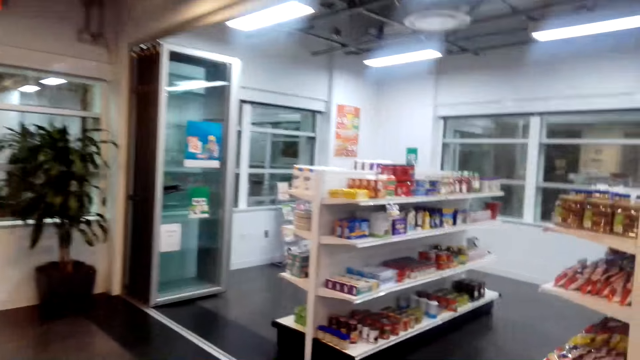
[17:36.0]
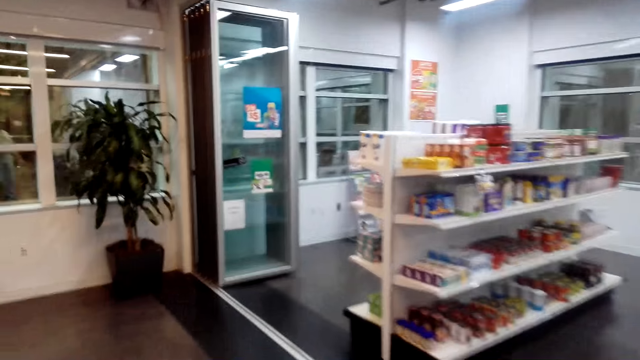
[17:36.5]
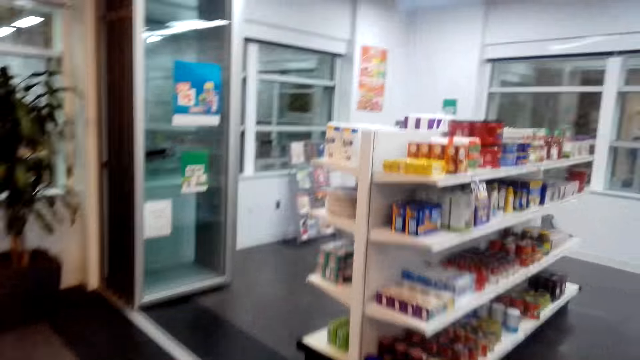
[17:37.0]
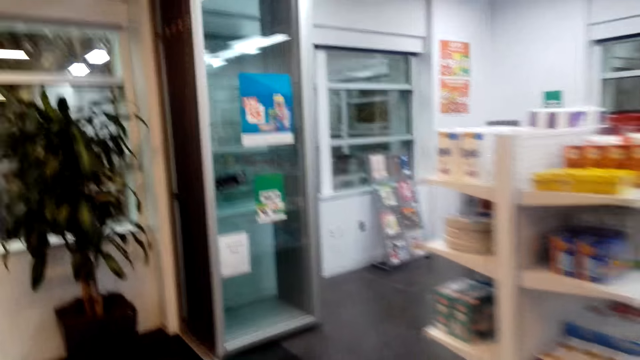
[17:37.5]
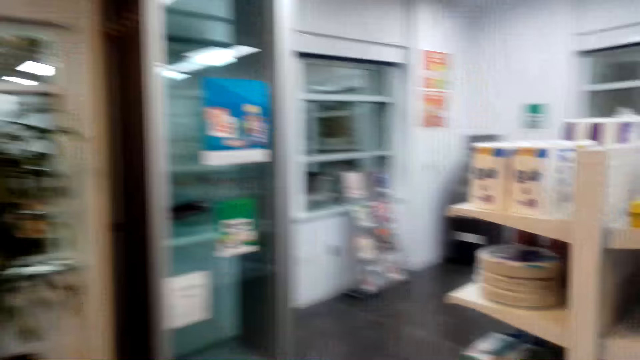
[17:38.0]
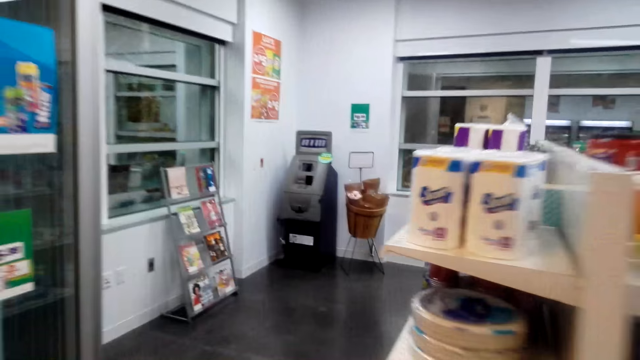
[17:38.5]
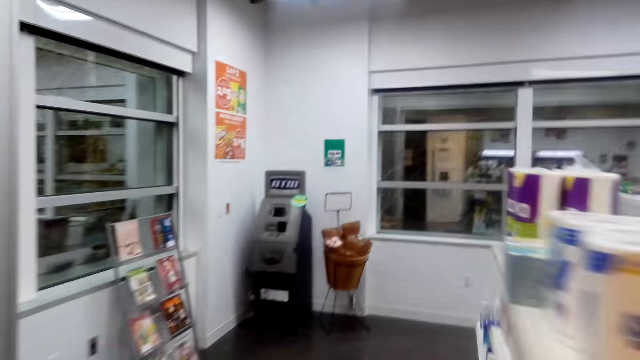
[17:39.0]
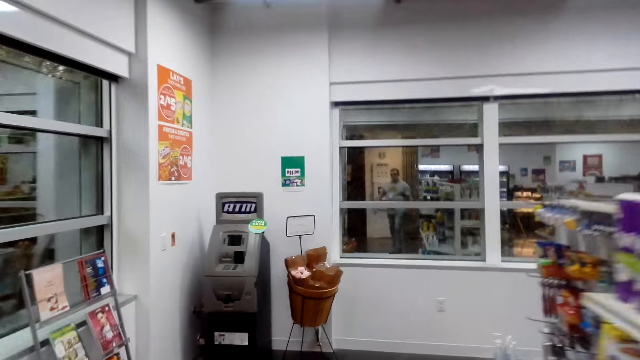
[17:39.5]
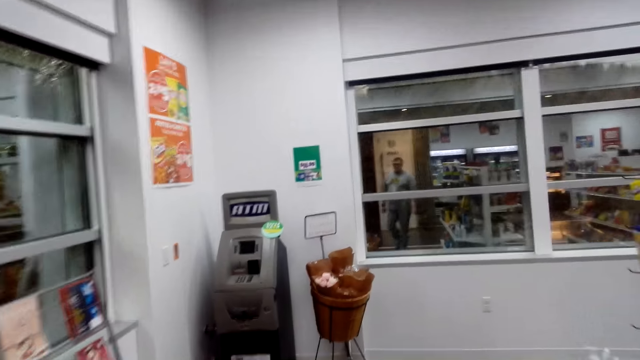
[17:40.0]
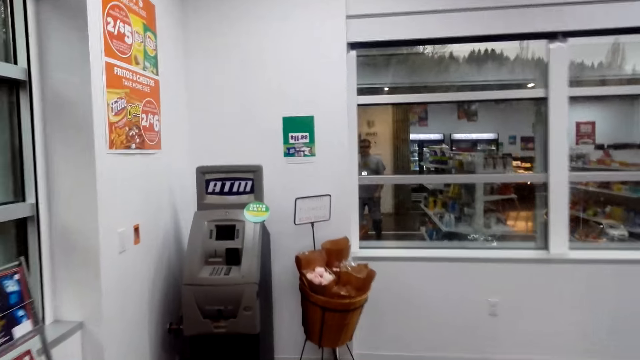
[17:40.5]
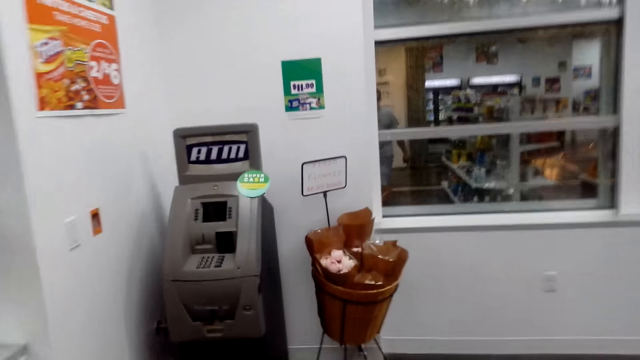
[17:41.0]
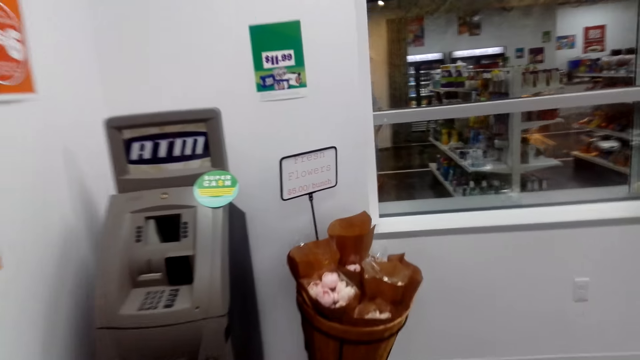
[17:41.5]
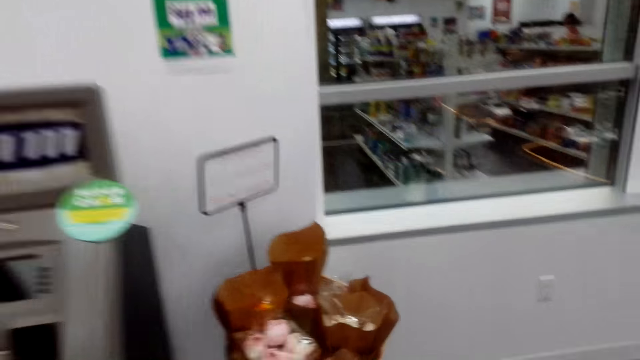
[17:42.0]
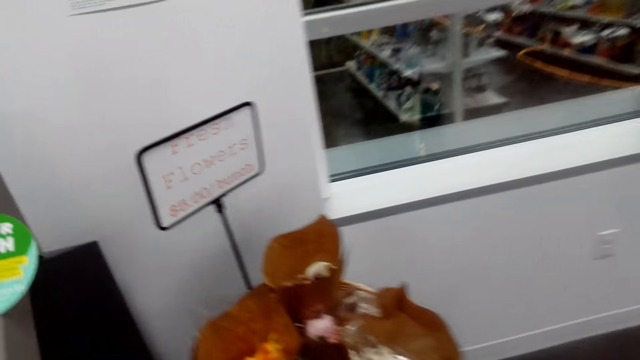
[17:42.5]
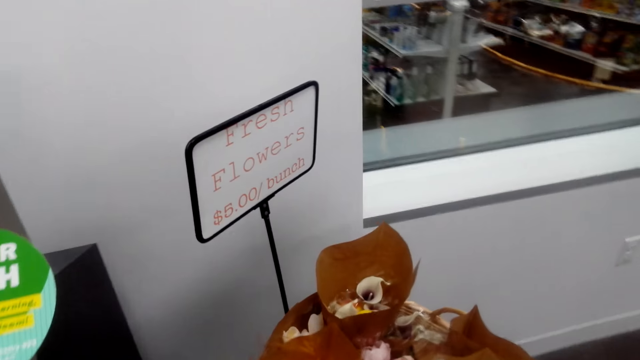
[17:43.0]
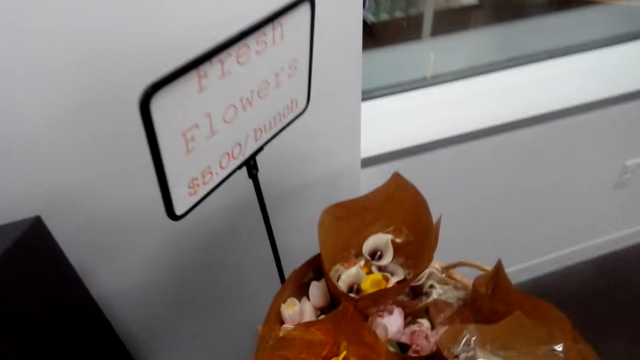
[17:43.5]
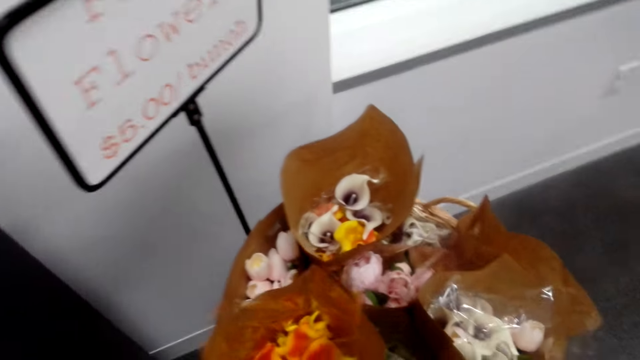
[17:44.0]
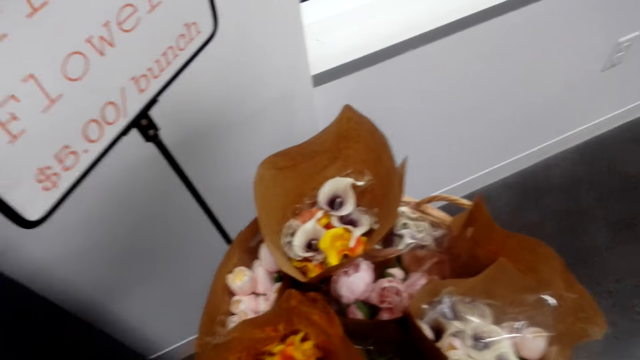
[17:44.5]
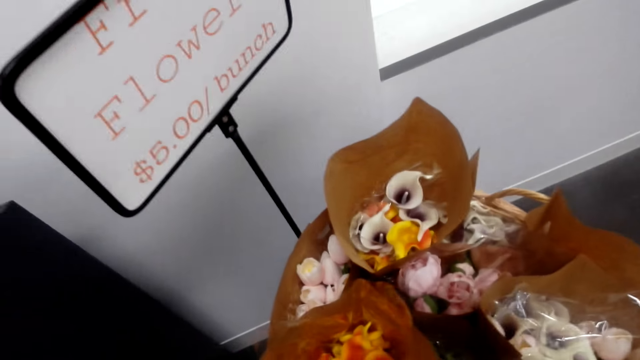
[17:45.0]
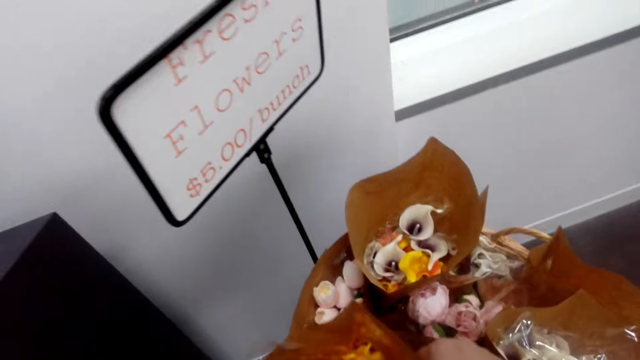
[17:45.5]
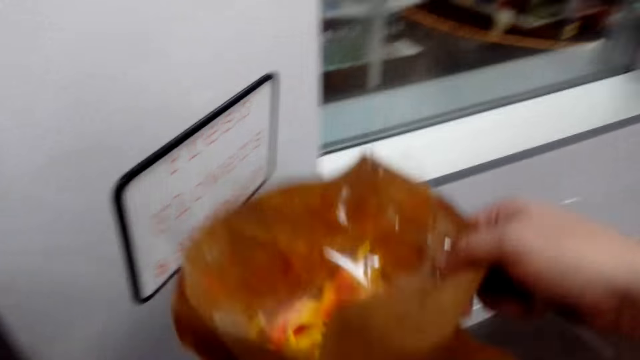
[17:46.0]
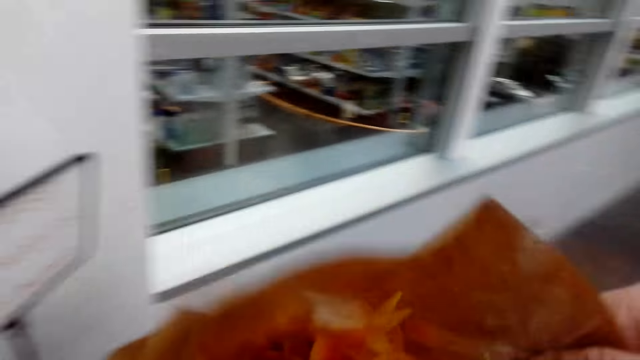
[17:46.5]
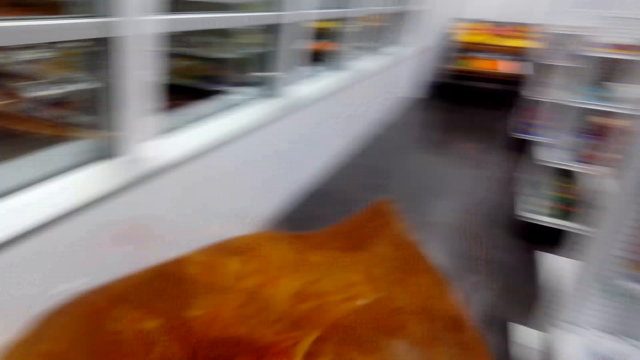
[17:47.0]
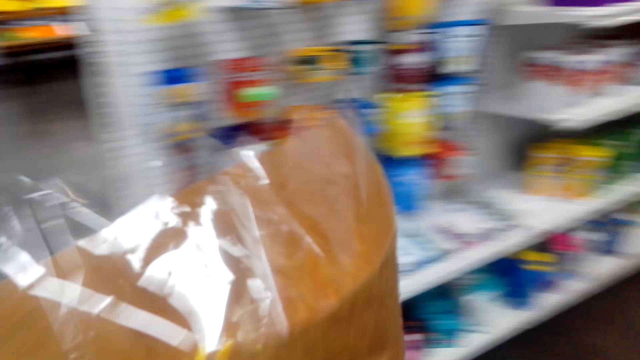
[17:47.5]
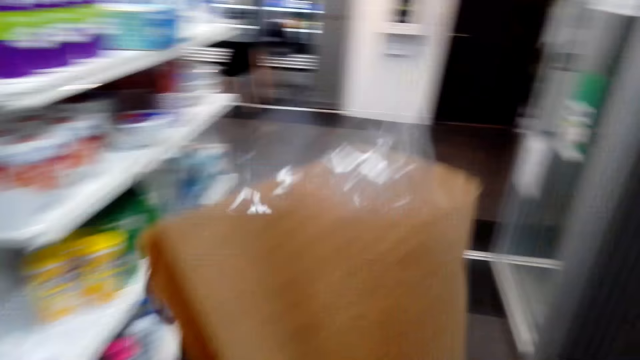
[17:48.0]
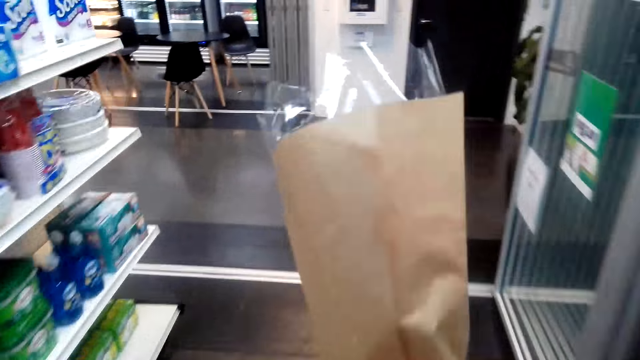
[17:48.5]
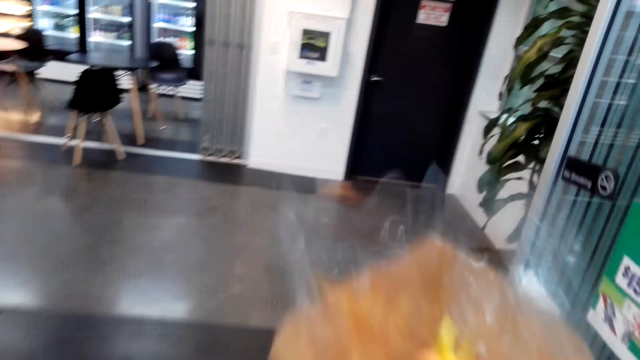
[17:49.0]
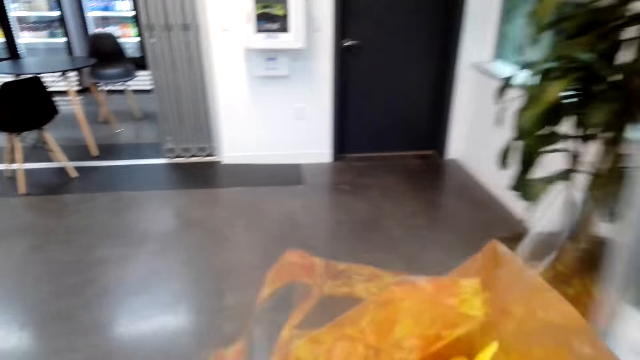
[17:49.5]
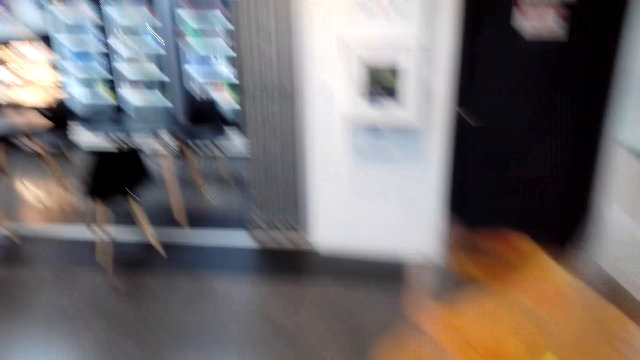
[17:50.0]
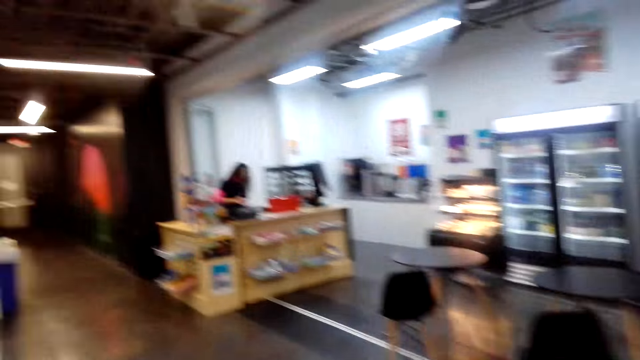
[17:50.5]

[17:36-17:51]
The camera wearer picks up a bouquet. They walk.

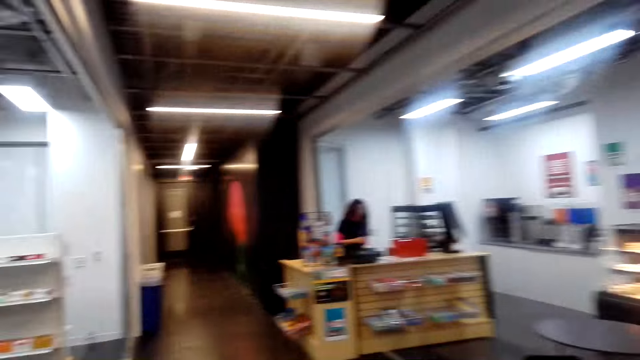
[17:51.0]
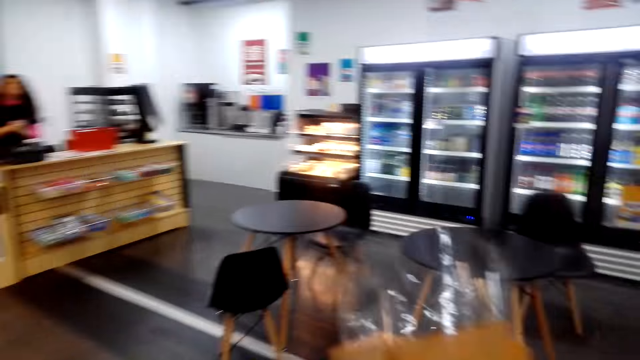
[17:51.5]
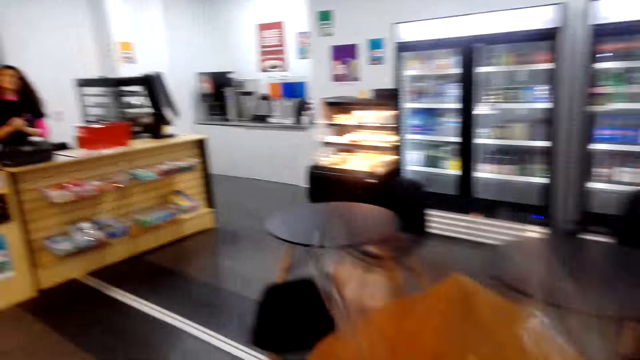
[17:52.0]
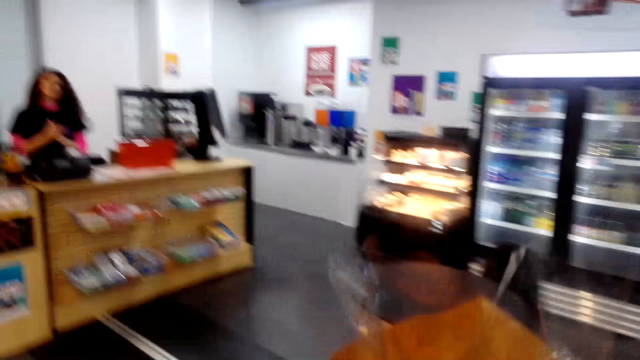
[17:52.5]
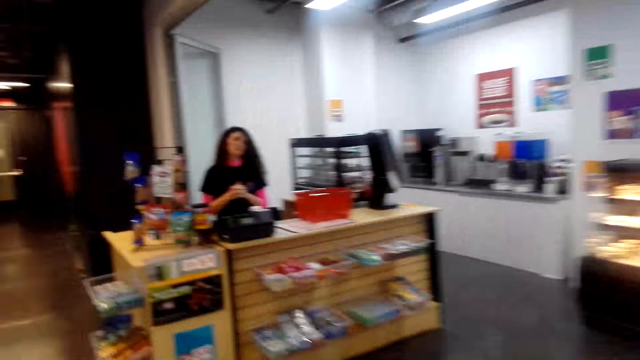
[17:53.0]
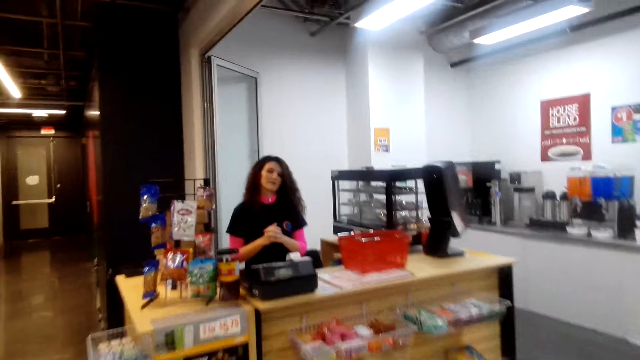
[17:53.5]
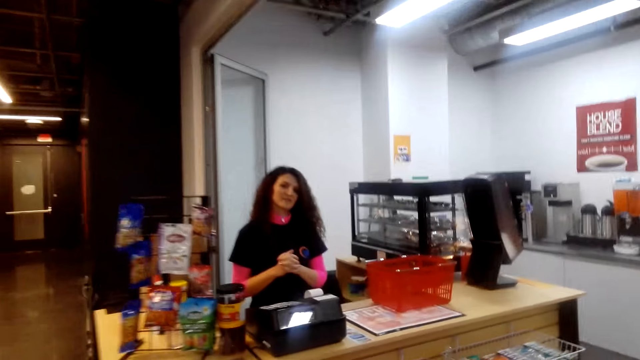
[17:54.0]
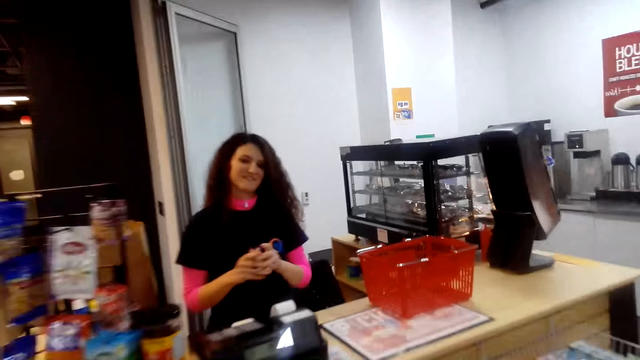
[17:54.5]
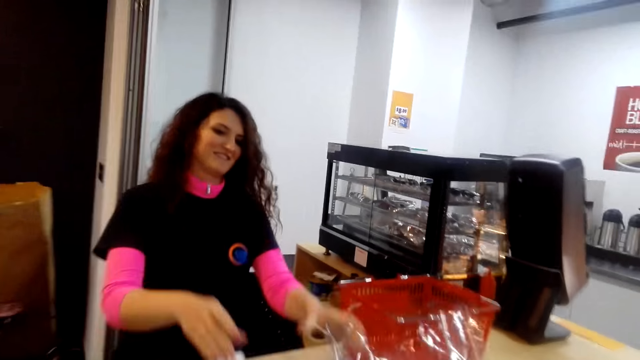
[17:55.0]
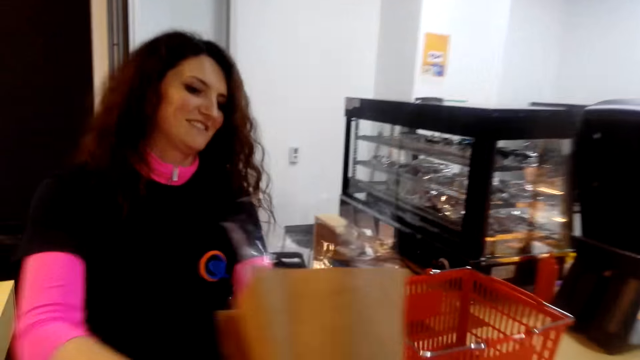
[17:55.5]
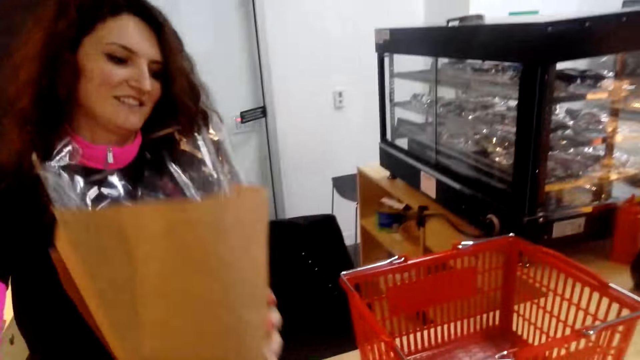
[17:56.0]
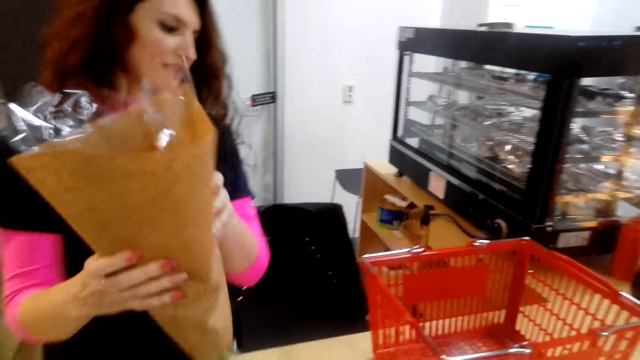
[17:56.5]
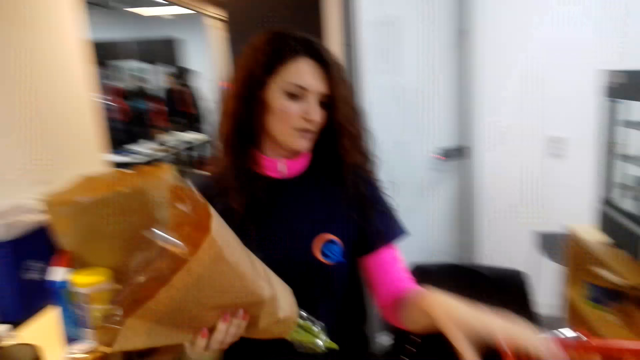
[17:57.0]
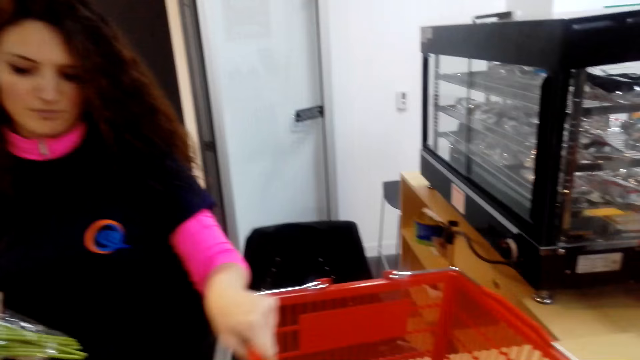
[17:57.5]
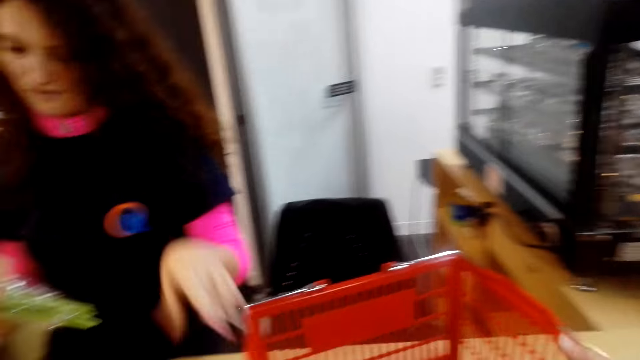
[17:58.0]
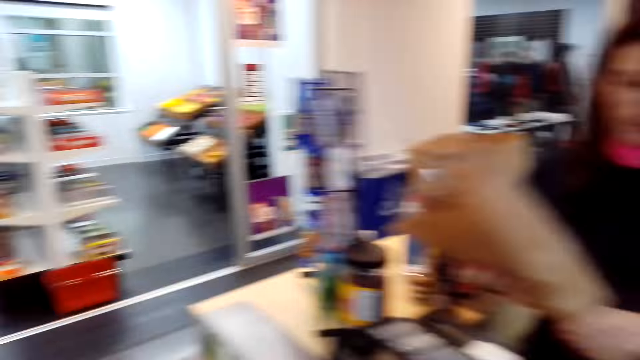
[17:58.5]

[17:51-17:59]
The camera wearer passes the flowers to the attendant. The attendant talks.
